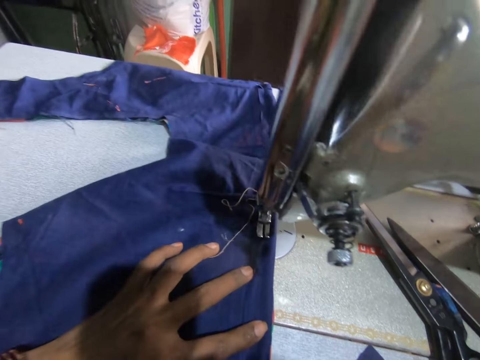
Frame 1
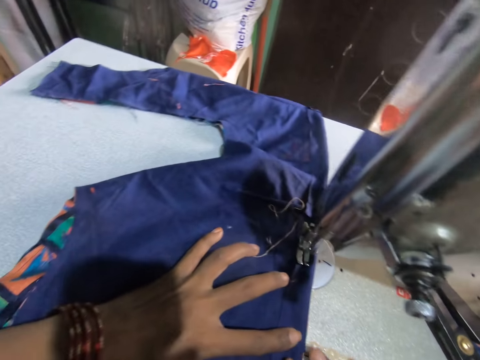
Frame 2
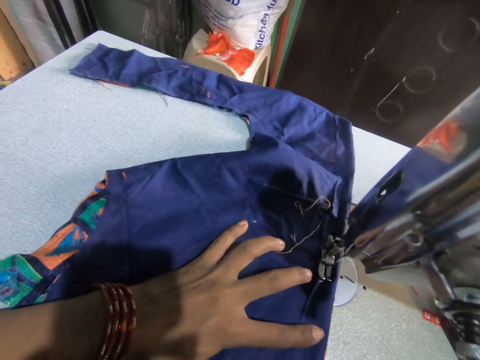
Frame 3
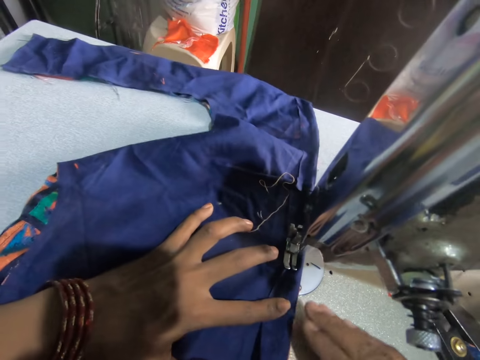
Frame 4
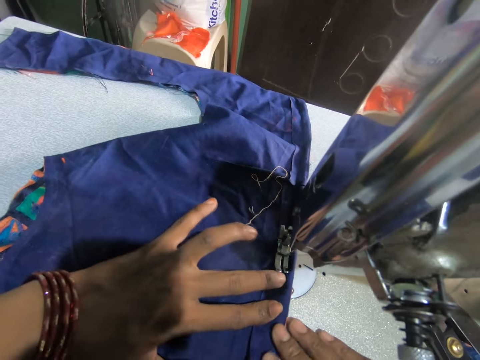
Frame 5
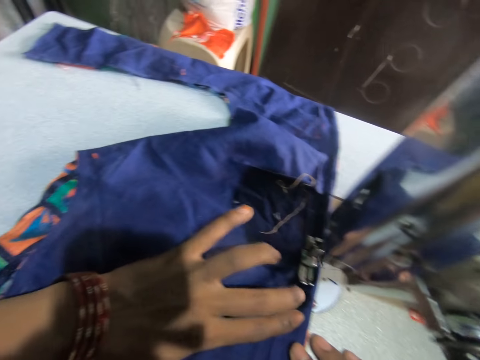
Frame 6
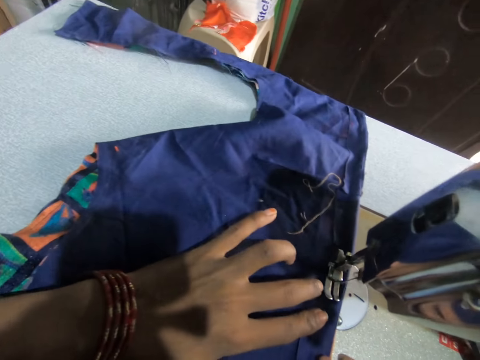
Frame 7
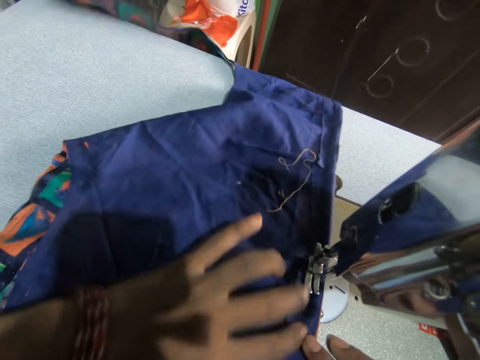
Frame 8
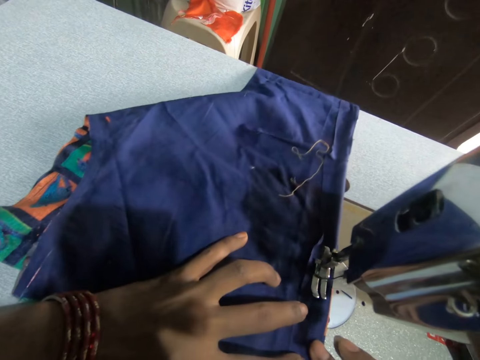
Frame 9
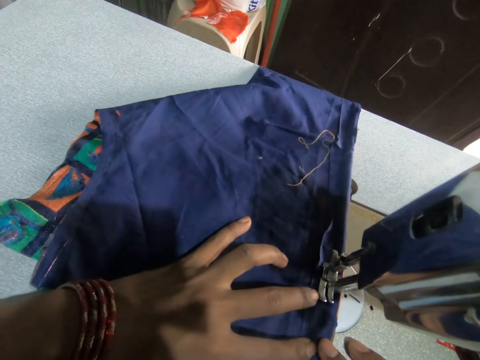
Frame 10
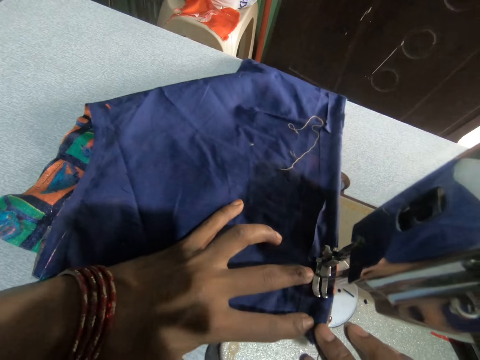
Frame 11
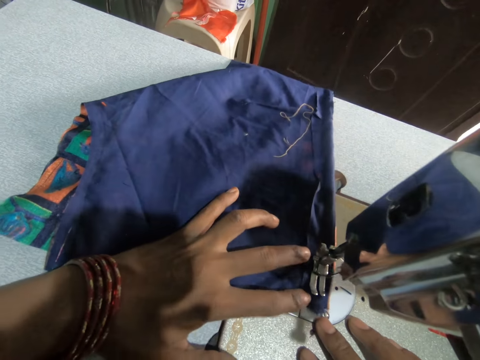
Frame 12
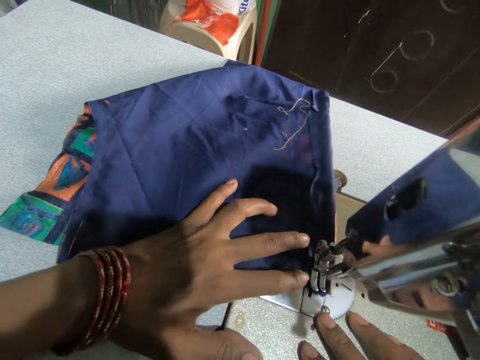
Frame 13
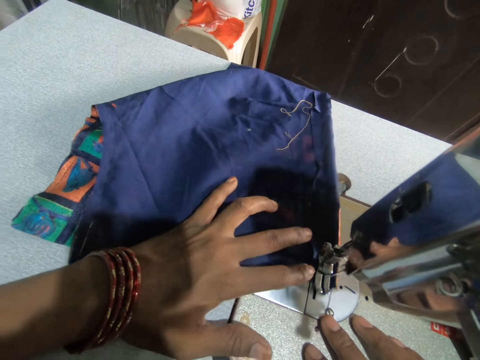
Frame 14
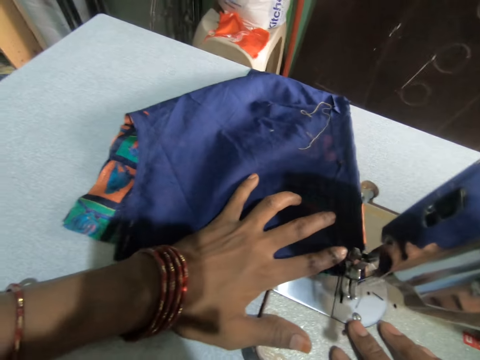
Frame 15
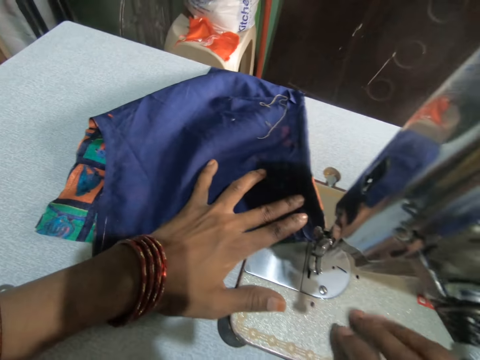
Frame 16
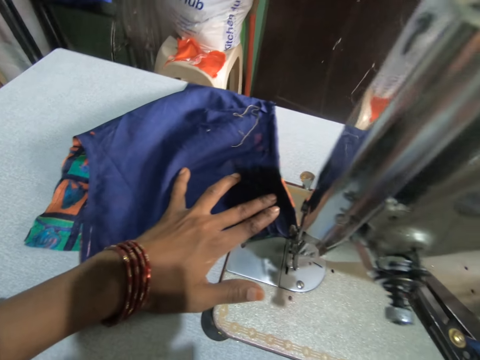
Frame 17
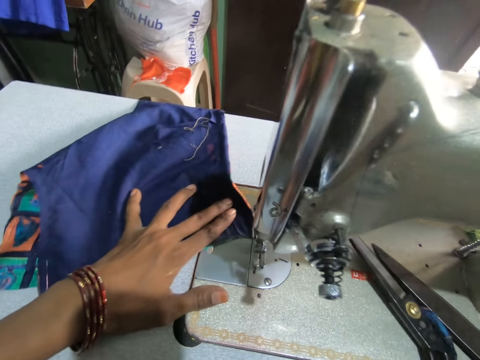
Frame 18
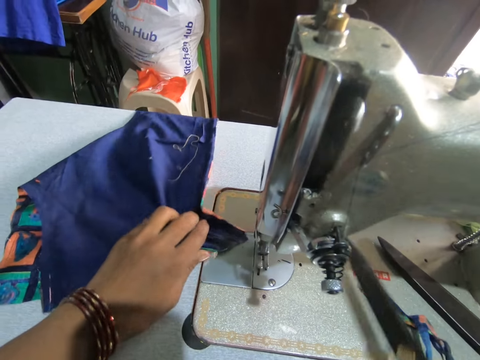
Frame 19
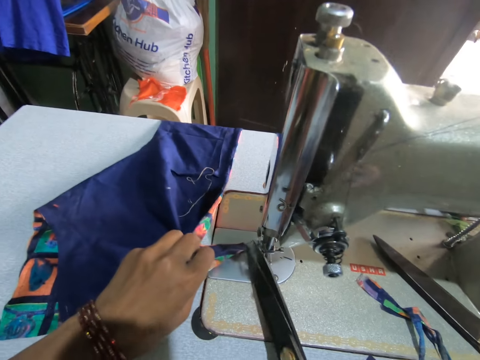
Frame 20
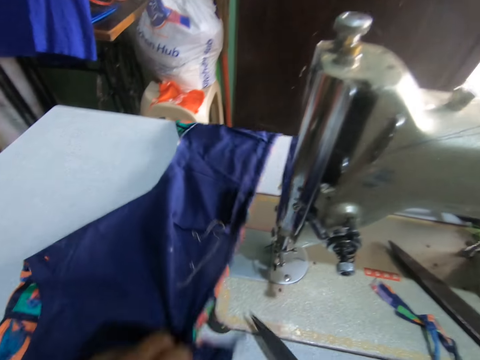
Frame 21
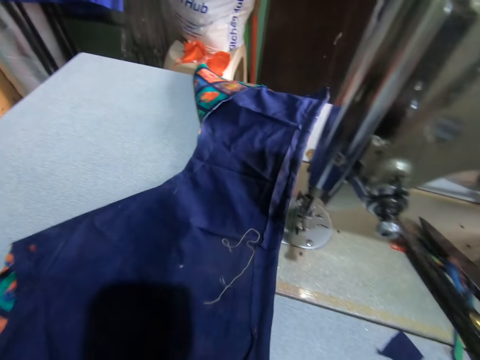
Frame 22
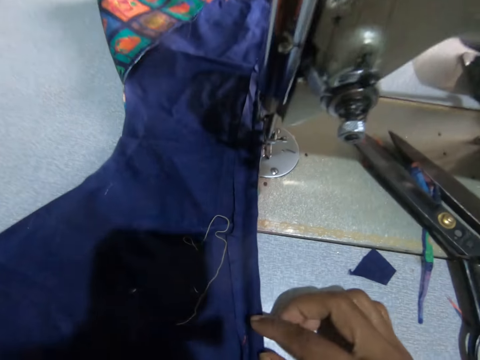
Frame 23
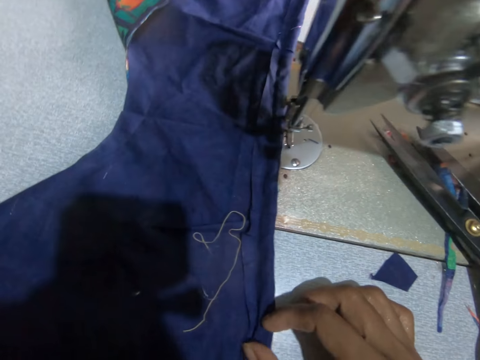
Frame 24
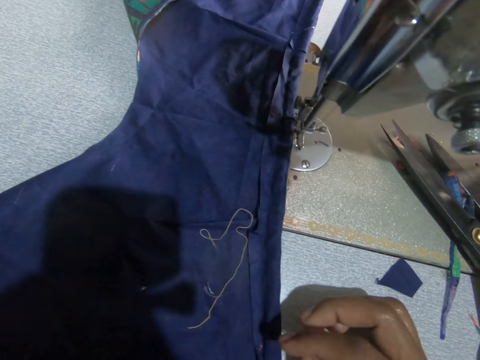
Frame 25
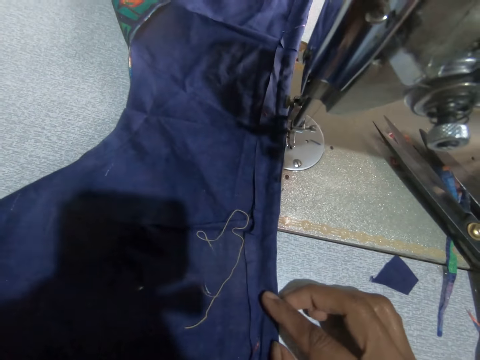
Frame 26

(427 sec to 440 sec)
The camera wearer picks up scissors with a hand. They cut a thread with the scissors.

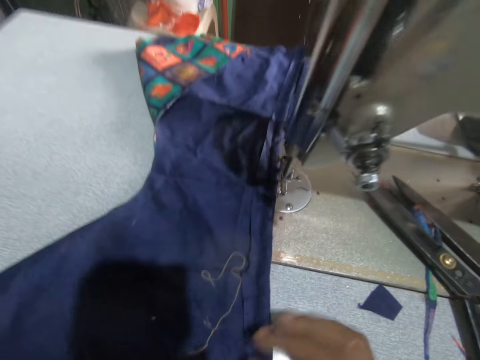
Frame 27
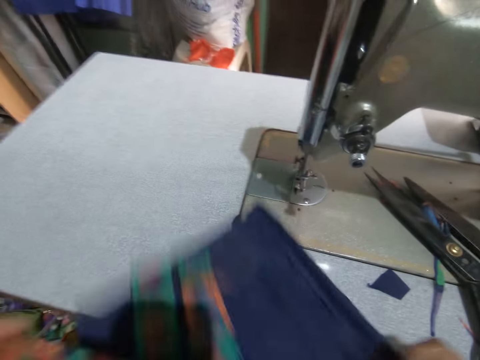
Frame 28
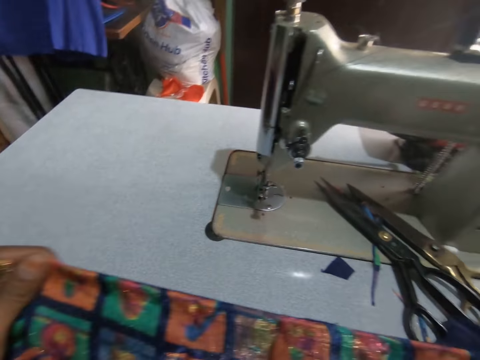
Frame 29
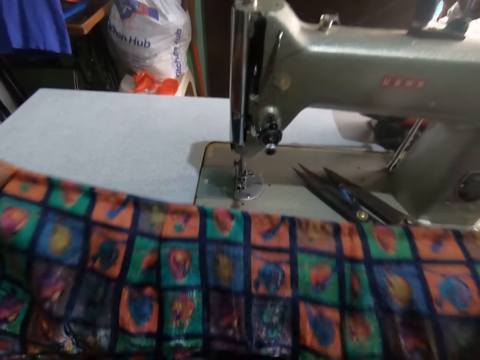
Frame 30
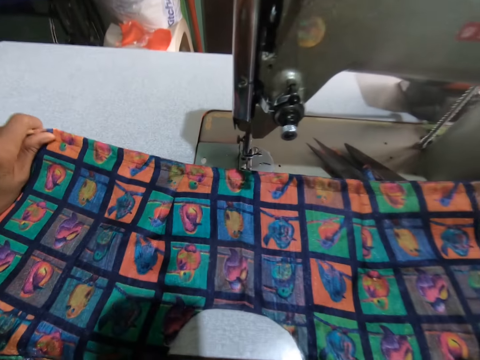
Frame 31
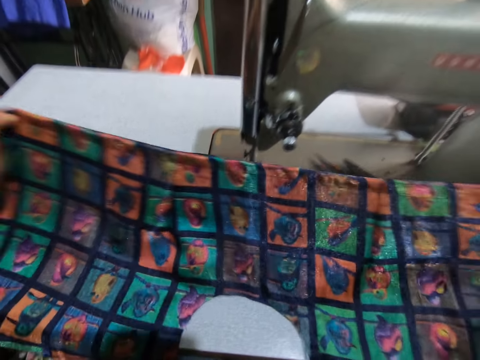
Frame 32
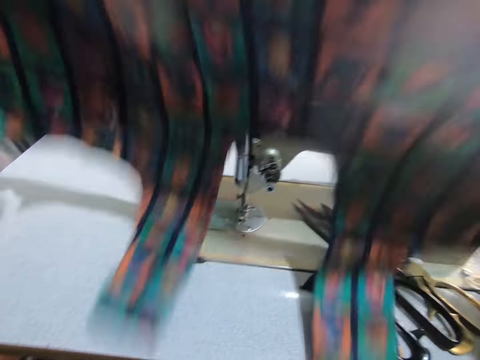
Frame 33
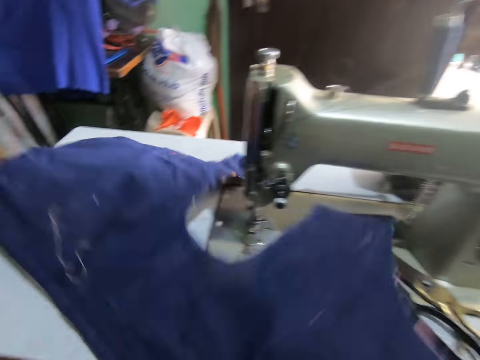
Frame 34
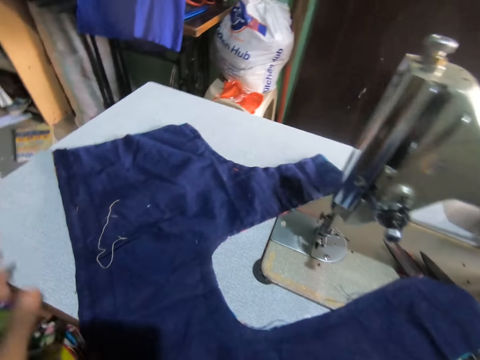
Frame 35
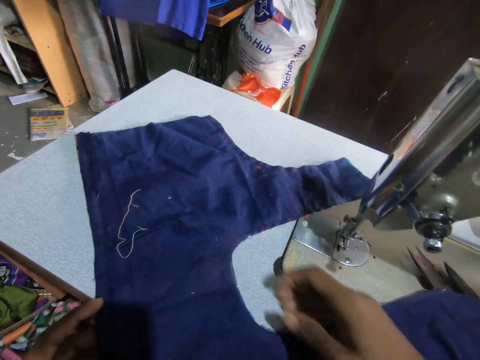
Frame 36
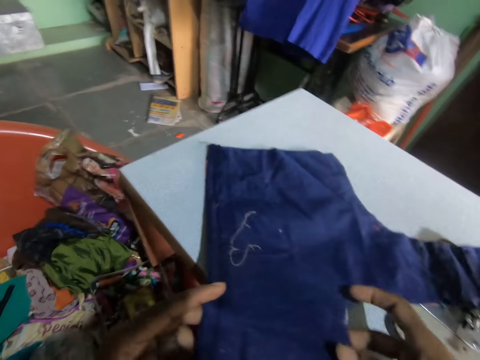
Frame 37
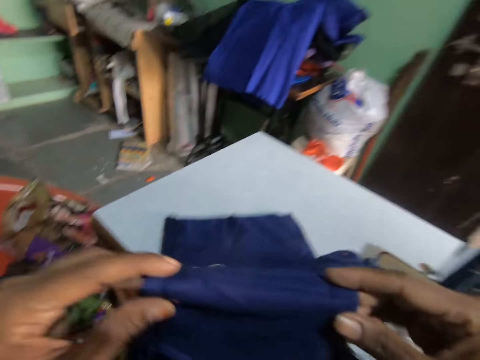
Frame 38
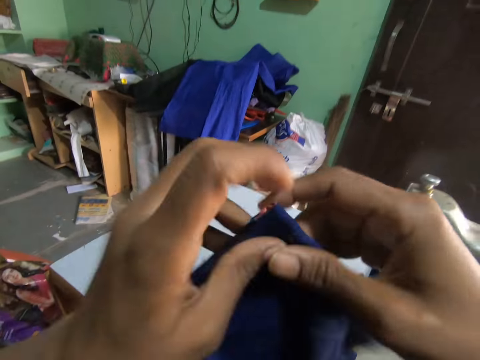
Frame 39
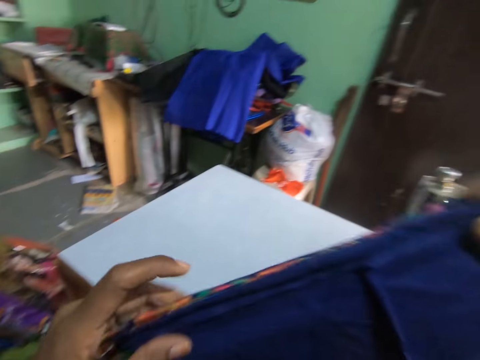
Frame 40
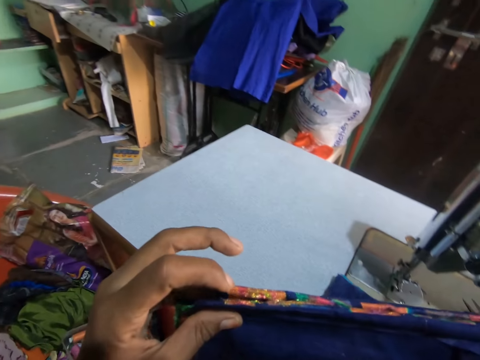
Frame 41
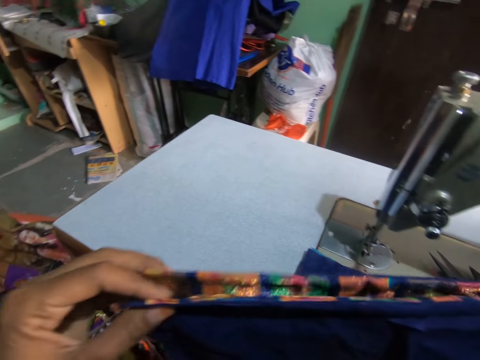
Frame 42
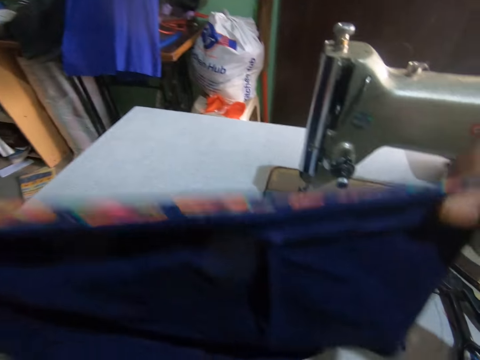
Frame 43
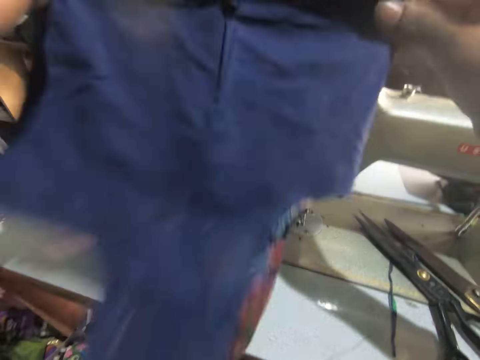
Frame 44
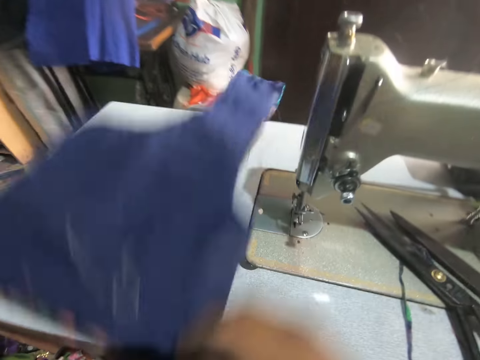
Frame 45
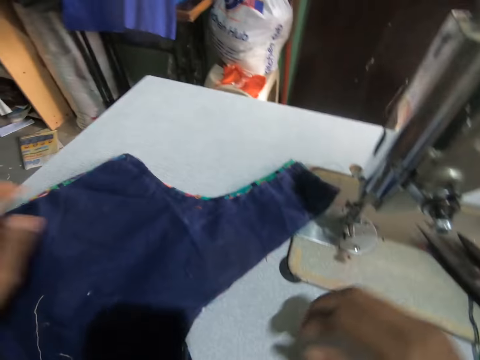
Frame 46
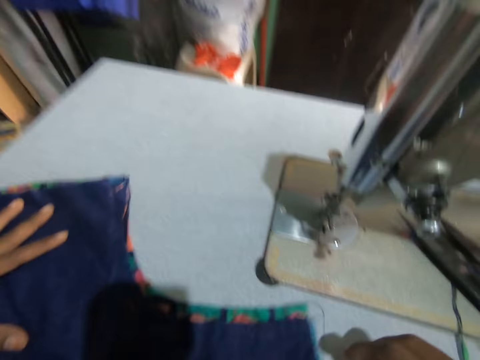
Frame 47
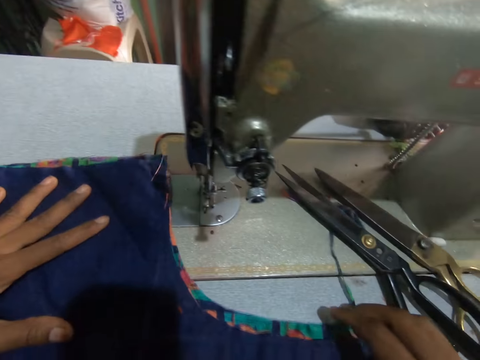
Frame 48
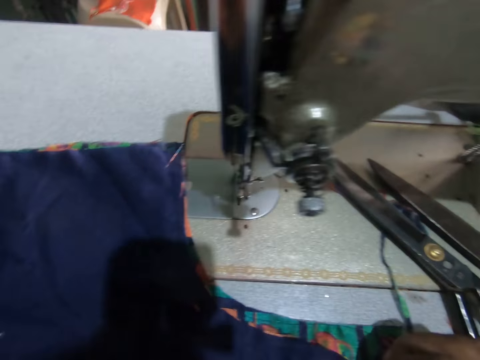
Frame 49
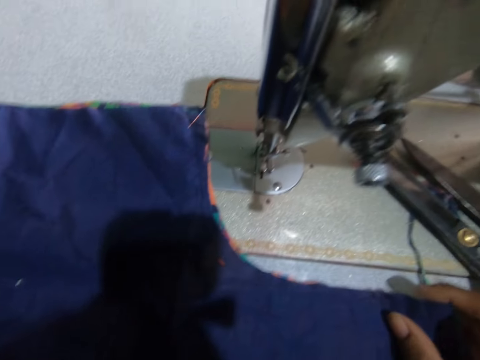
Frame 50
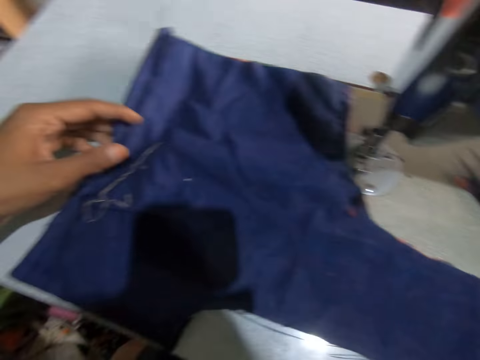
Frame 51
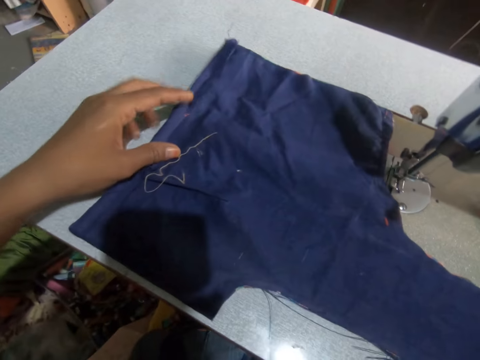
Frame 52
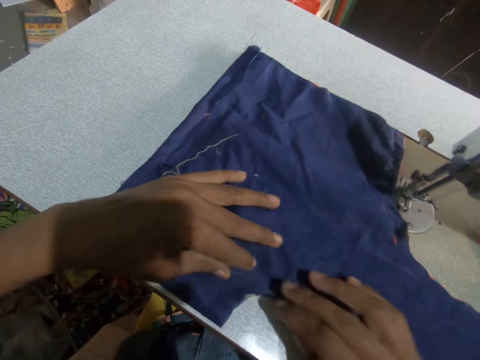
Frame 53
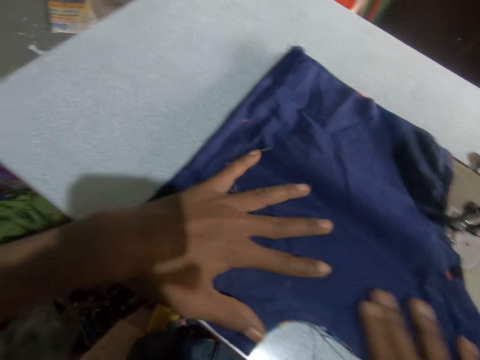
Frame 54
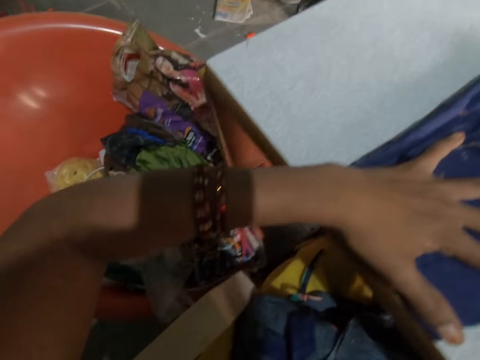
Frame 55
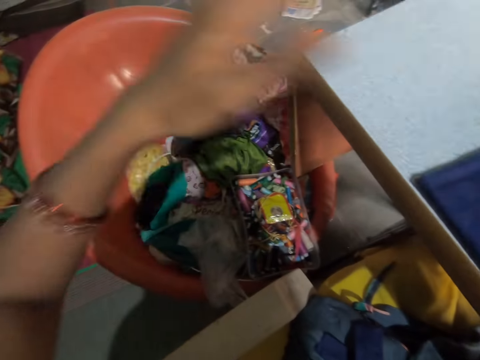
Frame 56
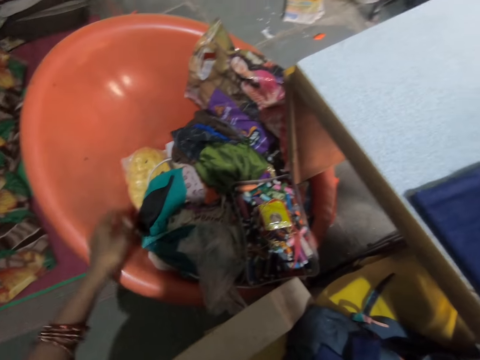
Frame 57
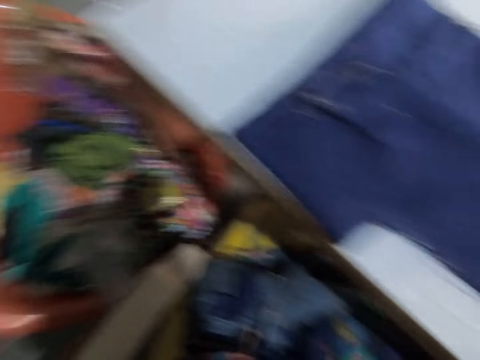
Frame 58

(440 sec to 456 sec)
The camera wearer moves materials with a hand. They put down a material with hands. They pick up the material with hands. They put down the material with hands. They pick up the material with hands. They fold the material. They put the material together. They put down the material with hands. They move the materials with a hand. They put hands on a material.
